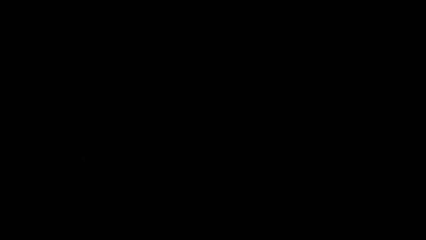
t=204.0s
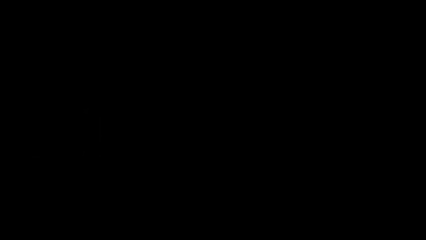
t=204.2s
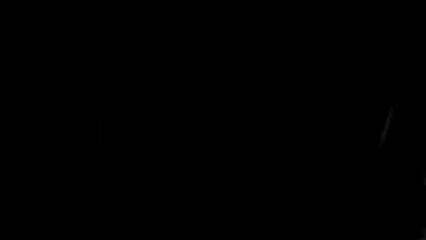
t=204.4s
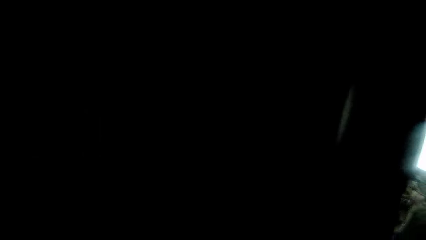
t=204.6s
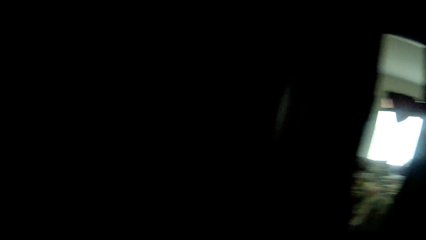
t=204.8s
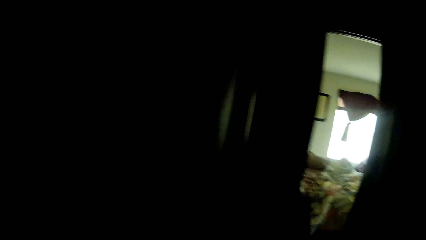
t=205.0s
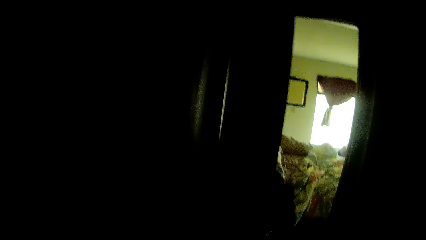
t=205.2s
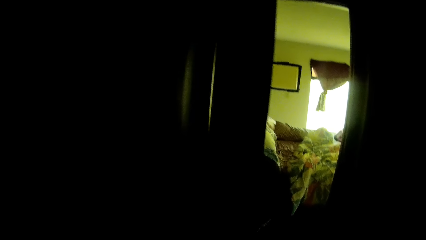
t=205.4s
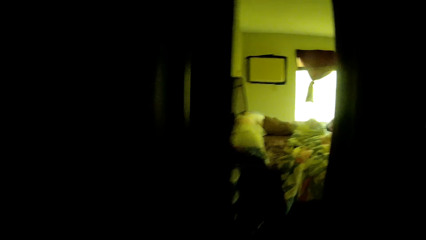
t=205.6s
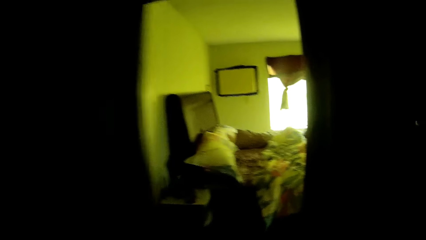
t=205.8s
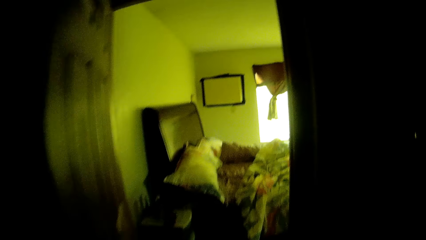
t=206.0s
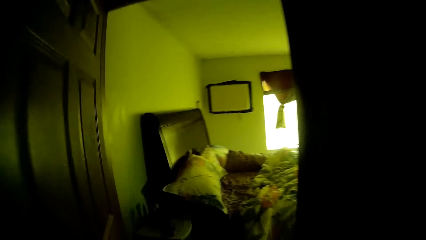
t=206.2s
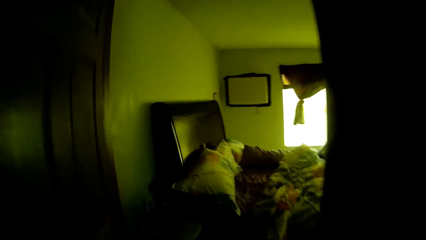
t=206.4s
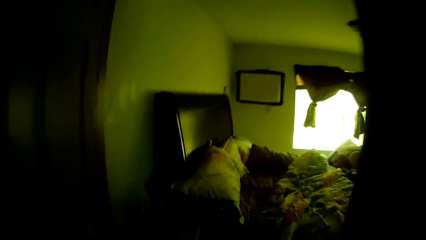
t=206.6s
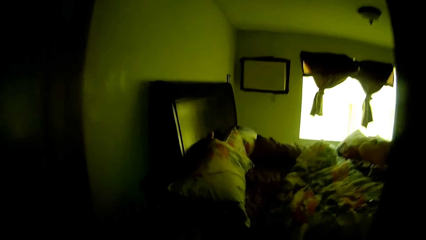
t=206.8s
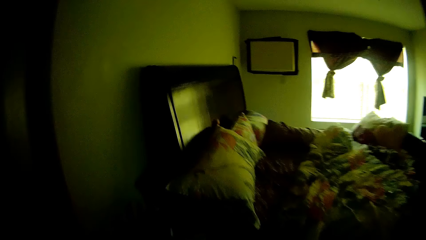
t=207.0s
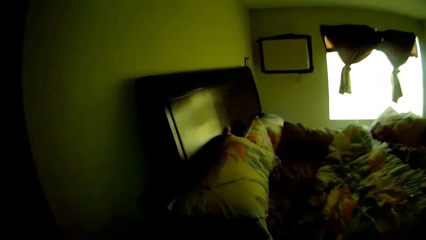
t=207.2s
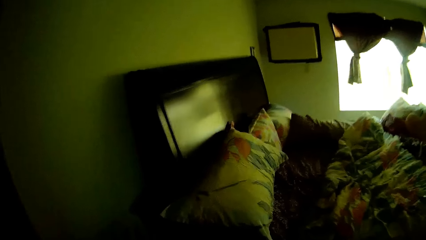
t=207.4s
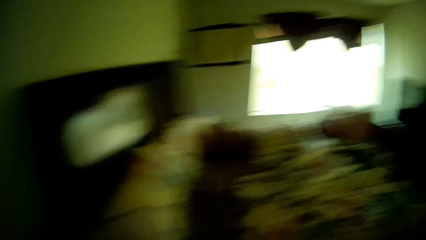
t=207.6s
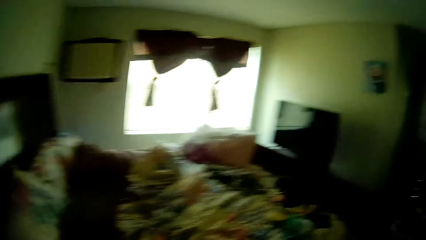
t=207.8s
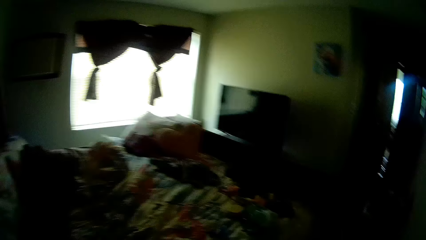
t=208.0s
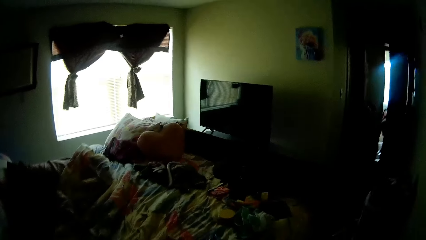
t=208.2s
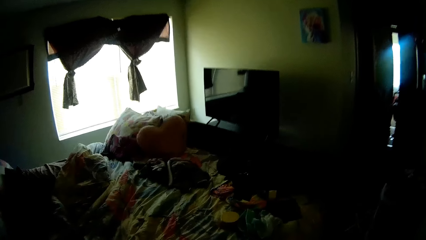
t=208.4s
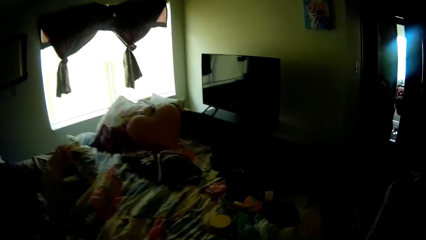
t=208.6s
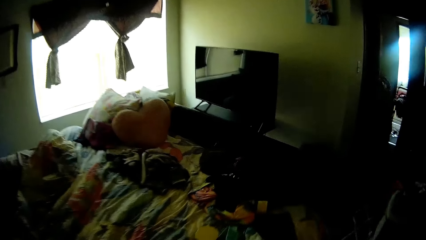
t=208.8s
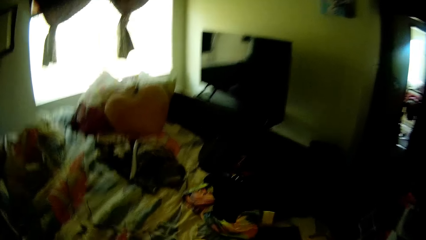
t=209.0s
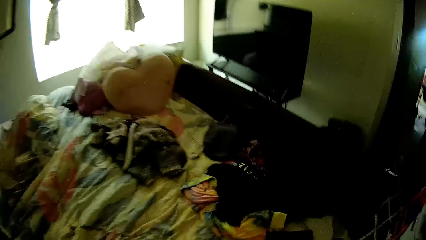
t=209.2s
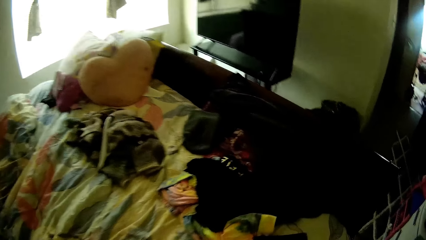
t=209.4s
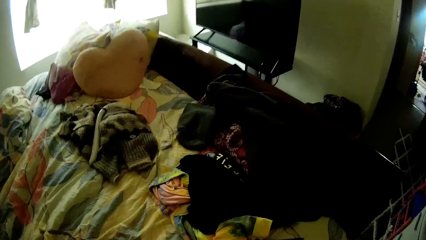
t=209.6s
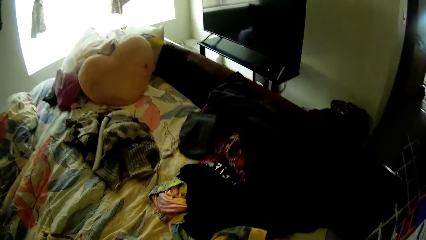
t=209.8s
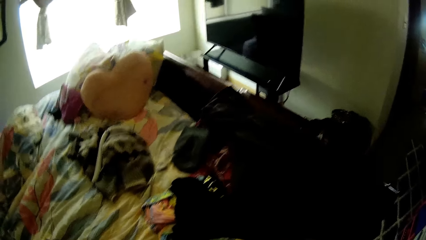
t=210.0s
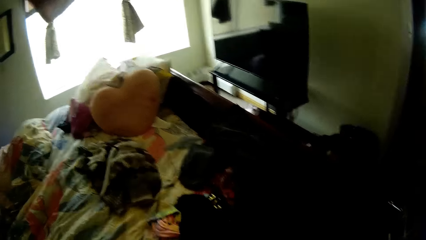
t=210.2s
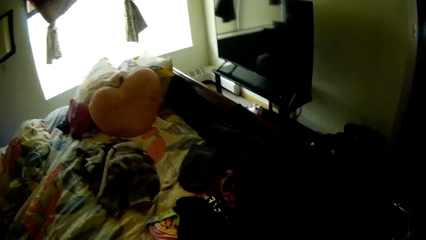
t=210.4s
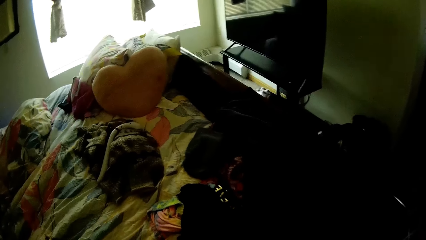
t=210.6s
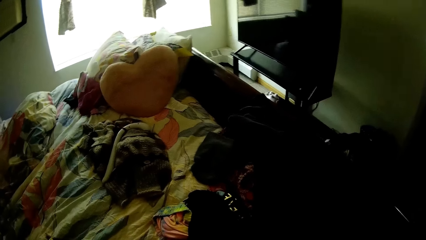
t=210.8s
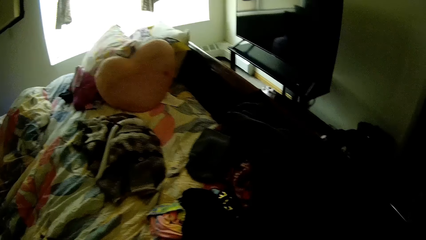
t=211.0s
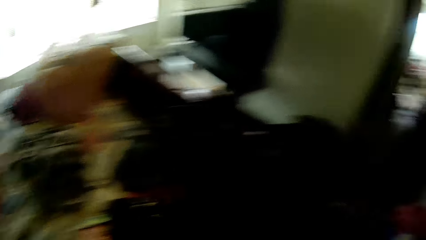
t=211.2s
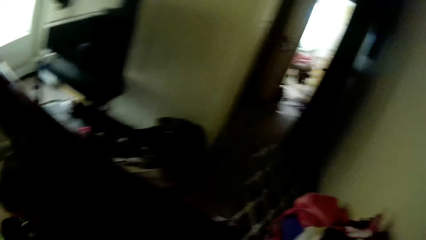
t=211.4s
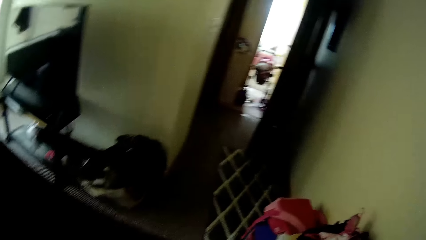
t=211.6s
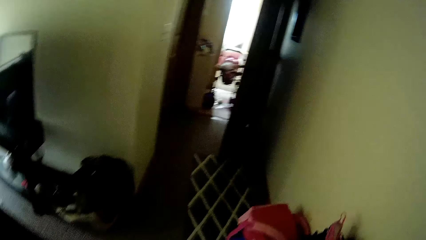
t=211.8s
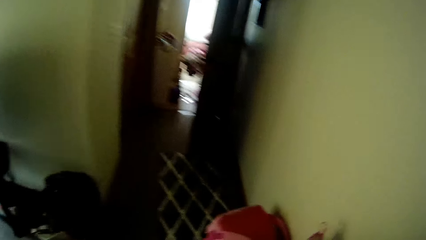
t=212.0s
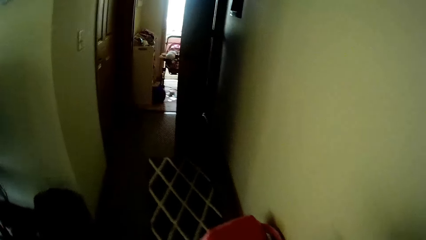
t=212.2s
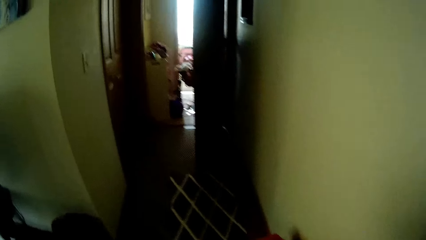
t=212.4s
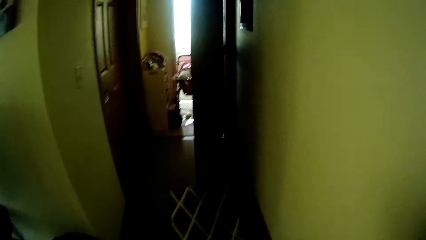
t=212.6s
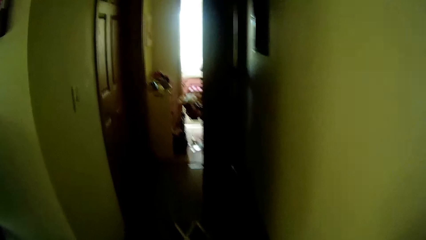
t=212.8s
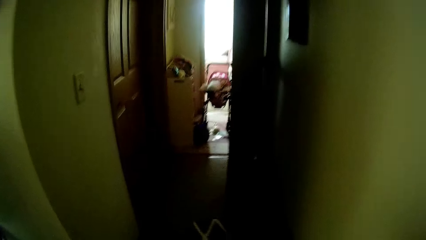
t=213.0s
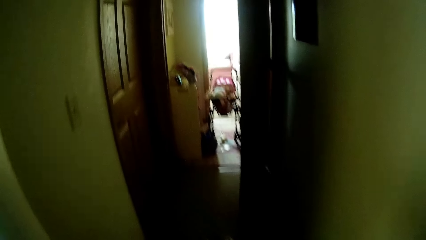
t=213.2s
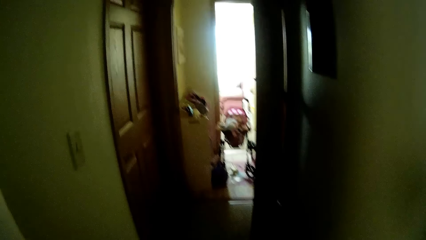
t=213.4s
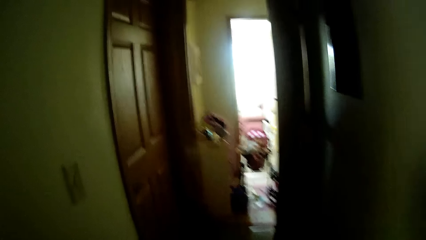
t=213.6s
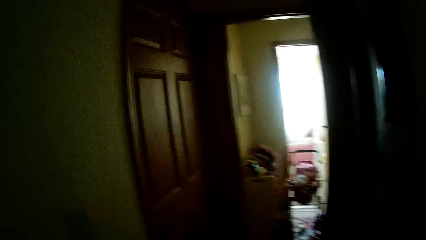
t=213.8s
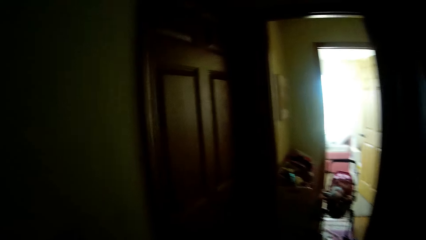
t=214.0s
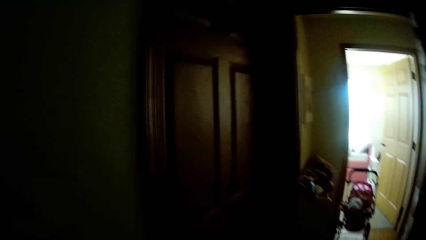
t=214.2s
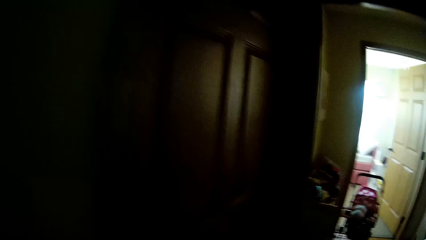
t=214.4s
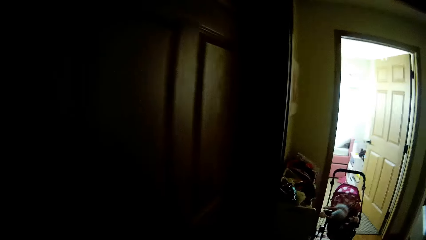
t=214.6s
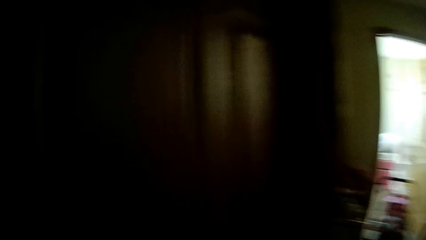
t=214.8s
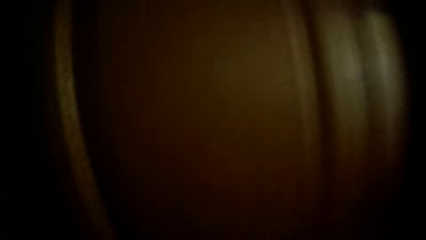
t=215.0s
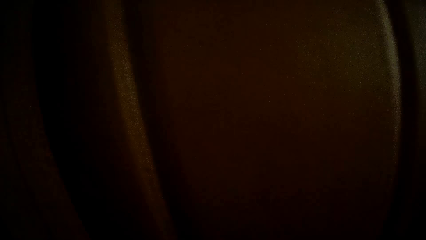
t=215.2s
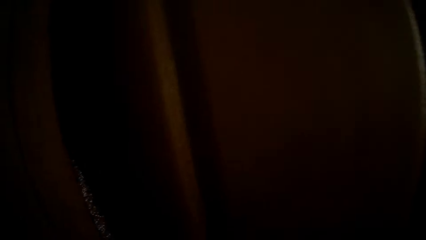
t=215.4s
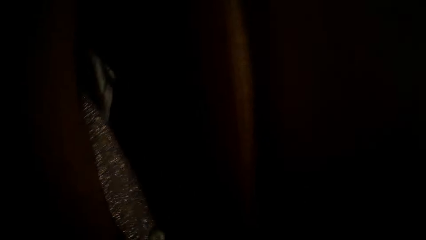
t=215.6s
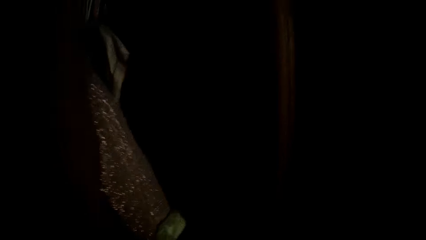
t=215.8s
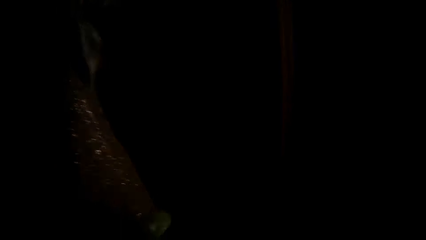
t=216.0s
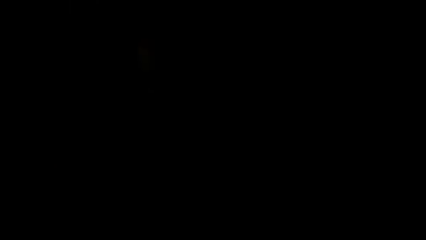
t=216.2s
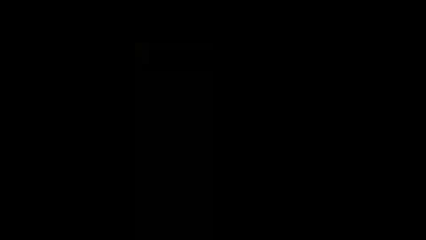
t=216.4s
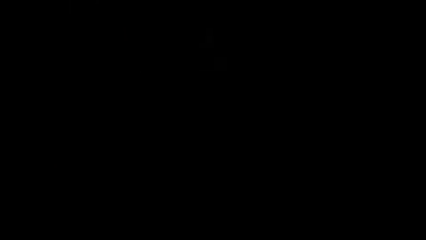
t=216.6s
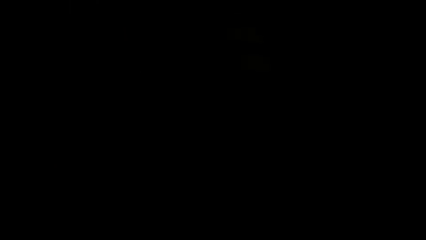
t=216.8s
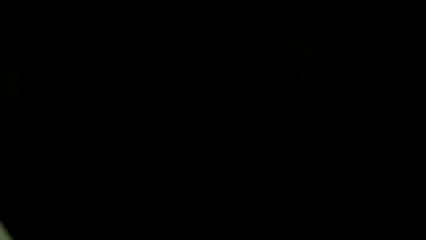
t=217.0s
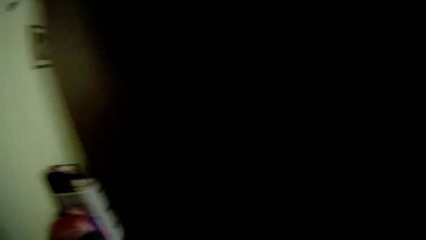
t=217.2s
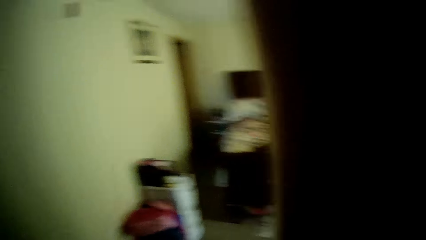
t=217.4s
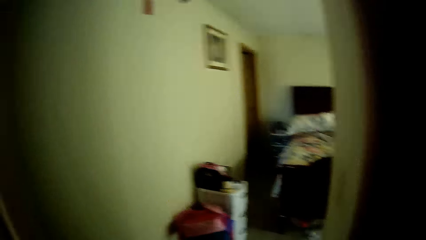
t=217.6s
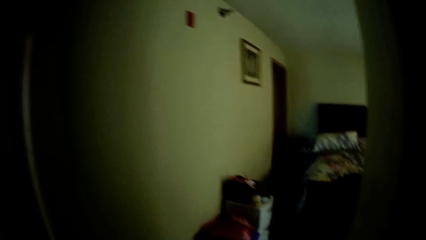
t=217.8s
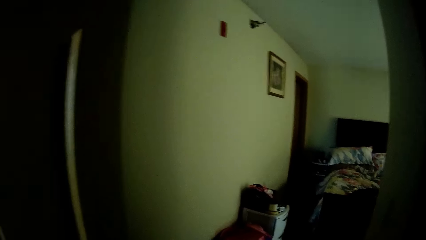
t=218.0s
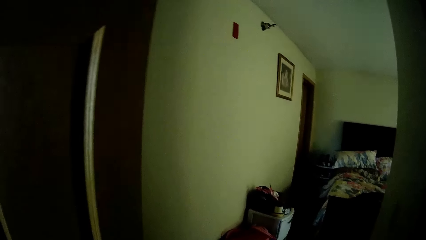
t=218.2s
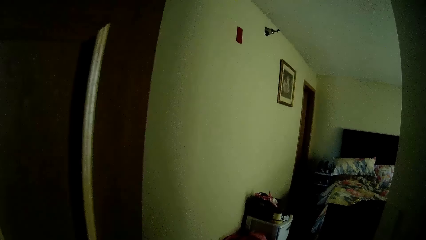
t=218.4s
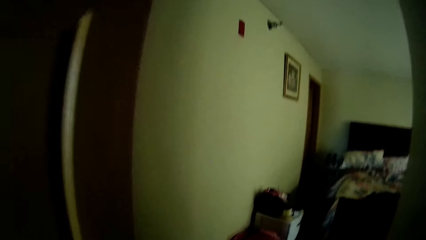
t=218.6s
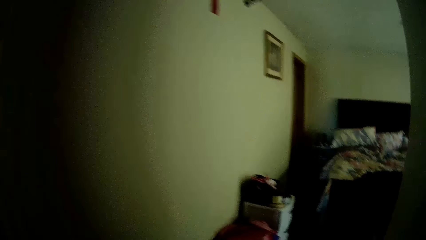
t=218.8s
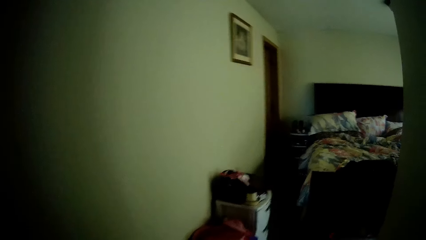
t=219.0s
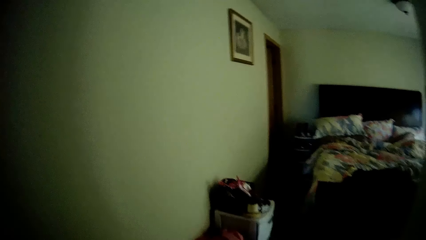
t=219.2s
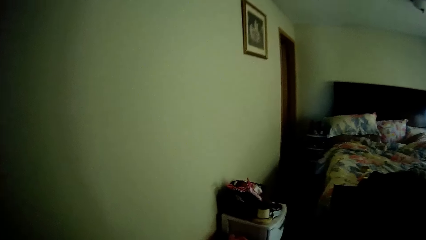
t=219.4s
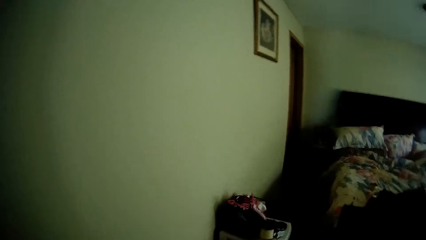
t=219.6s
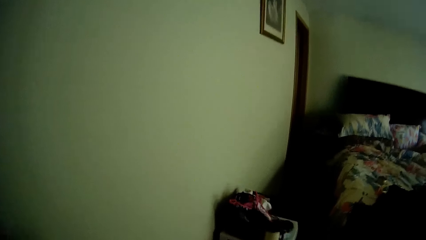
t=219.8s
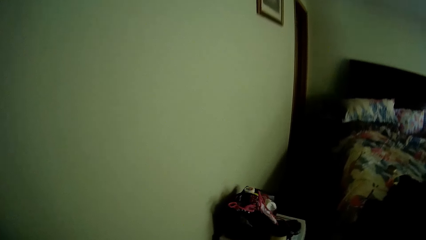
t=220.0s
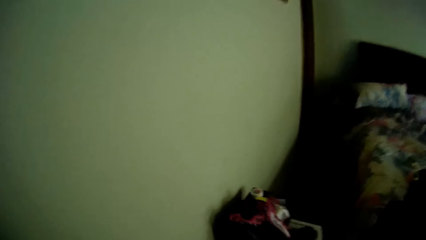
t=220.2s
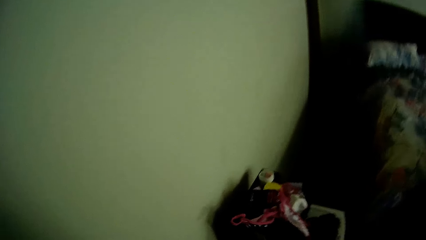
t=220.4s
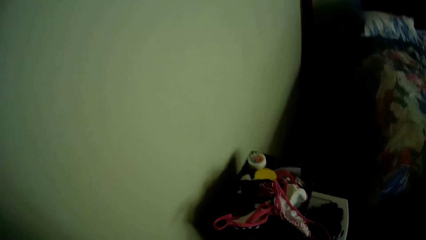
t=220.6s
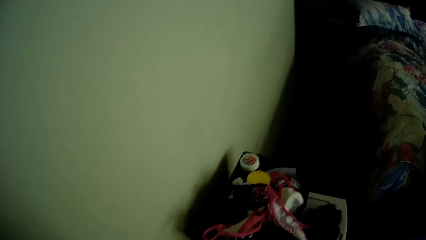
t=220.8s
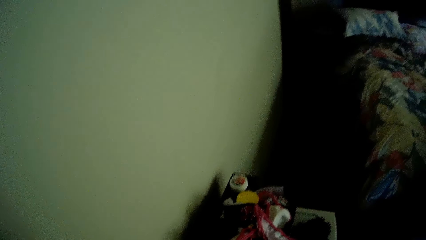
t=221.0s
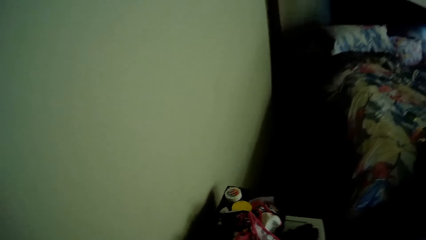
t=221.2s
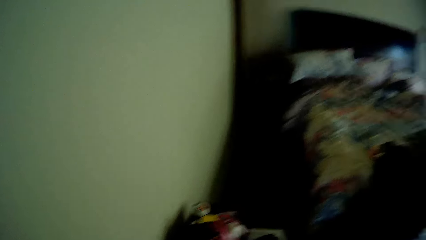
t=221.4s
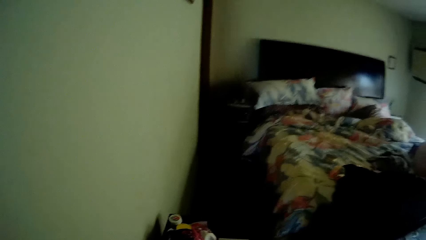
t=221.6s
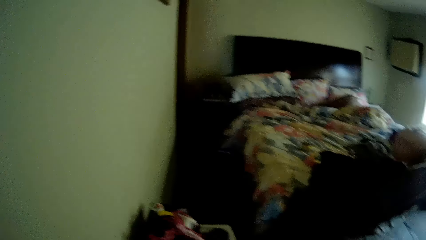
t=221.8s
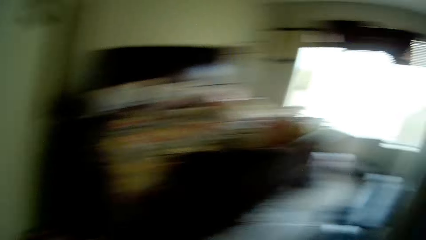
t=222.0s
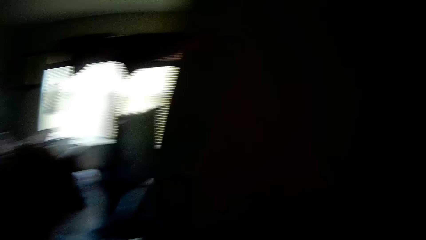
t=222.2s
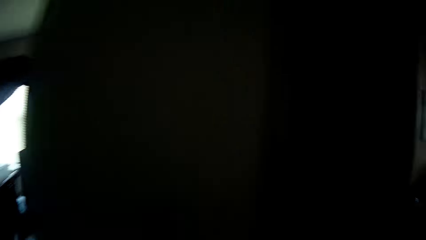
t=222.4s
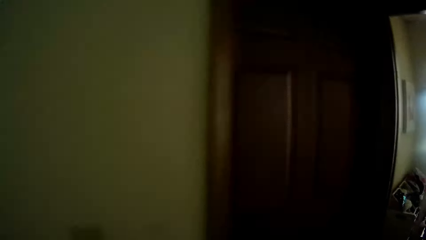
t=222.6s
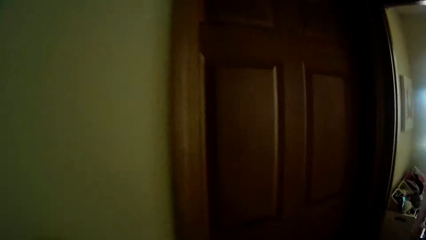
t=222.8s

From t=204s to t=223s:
The camera wearer walks to the room. They walk to a walkway. They open a door. They enter the bedroom.
